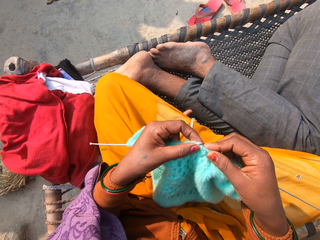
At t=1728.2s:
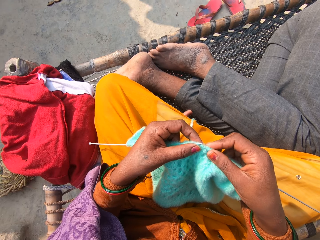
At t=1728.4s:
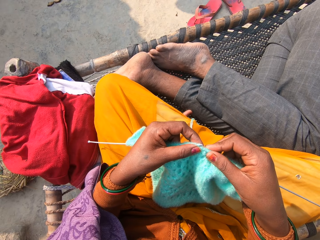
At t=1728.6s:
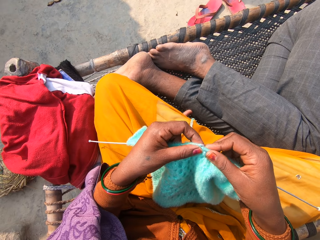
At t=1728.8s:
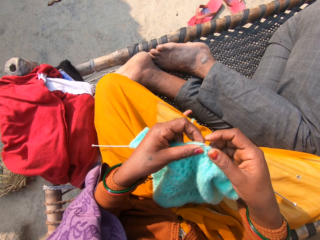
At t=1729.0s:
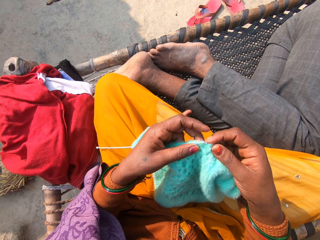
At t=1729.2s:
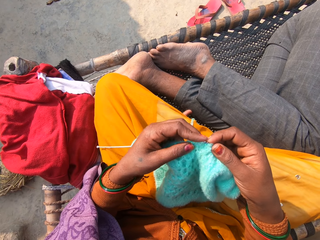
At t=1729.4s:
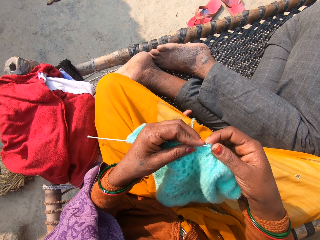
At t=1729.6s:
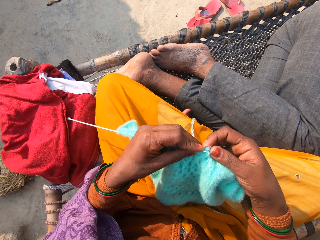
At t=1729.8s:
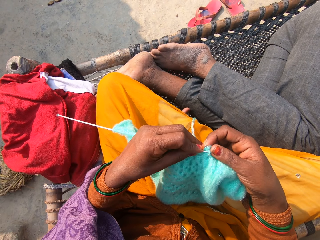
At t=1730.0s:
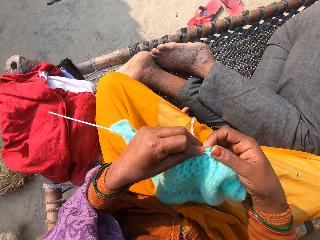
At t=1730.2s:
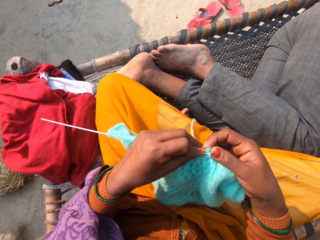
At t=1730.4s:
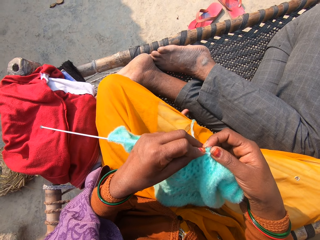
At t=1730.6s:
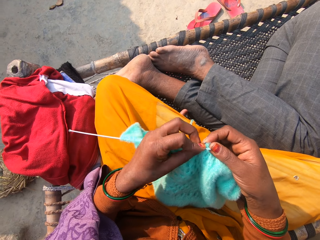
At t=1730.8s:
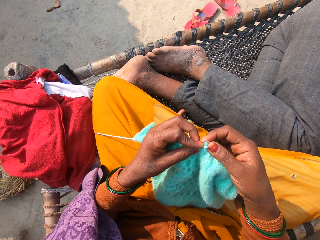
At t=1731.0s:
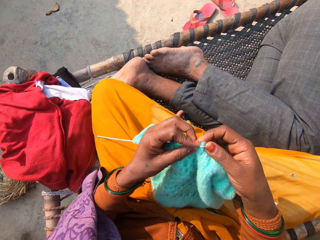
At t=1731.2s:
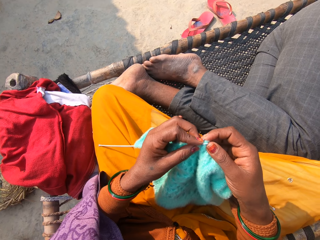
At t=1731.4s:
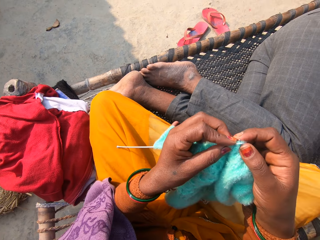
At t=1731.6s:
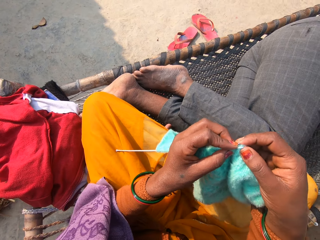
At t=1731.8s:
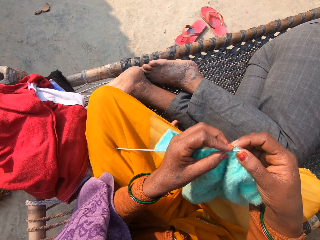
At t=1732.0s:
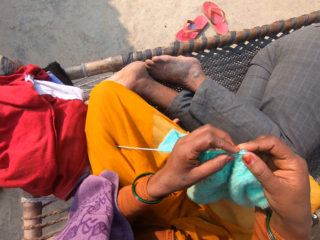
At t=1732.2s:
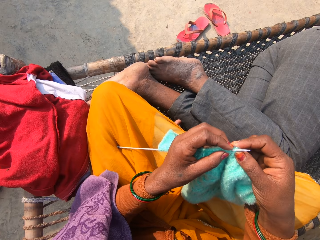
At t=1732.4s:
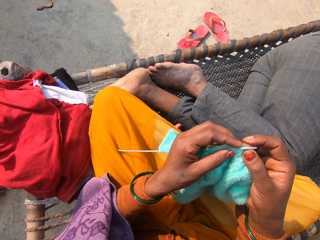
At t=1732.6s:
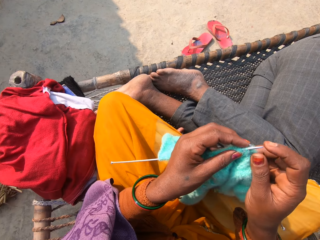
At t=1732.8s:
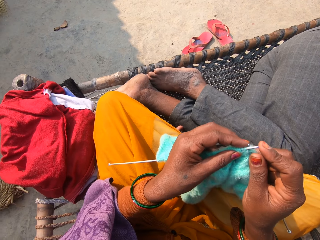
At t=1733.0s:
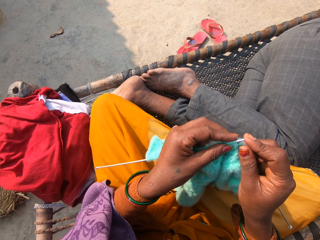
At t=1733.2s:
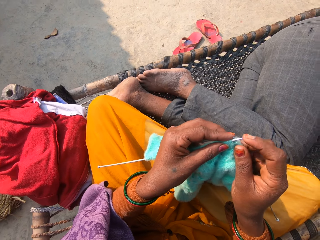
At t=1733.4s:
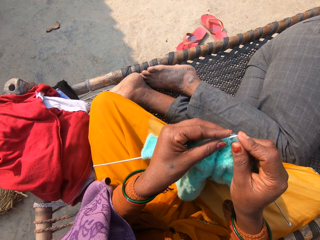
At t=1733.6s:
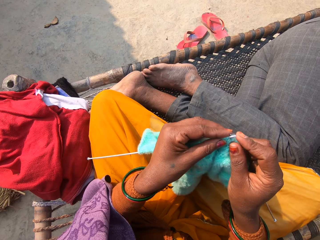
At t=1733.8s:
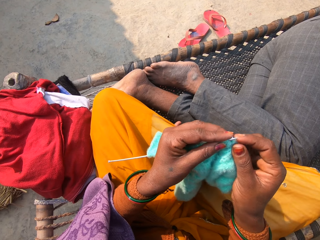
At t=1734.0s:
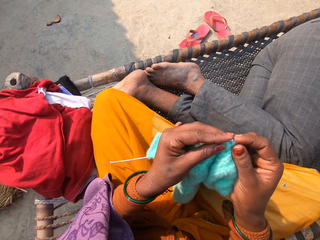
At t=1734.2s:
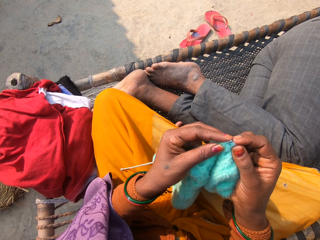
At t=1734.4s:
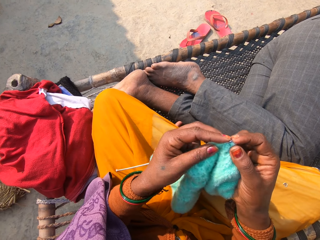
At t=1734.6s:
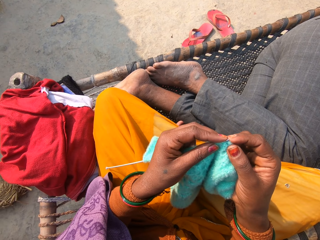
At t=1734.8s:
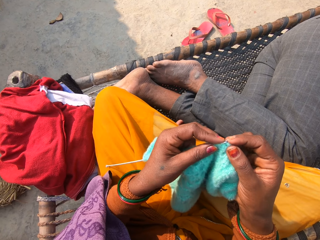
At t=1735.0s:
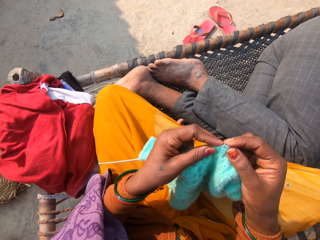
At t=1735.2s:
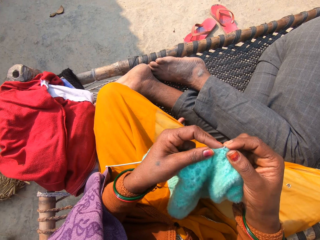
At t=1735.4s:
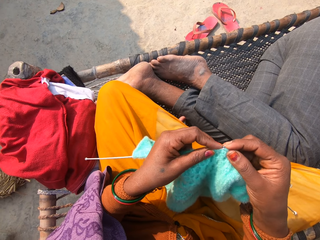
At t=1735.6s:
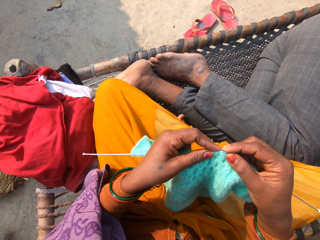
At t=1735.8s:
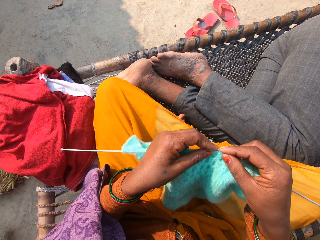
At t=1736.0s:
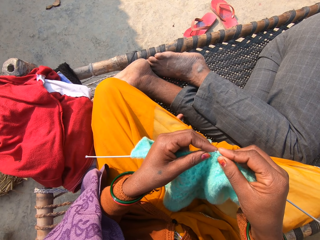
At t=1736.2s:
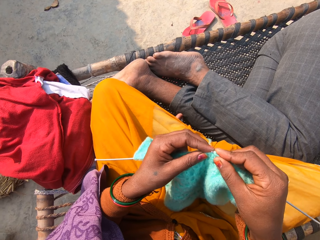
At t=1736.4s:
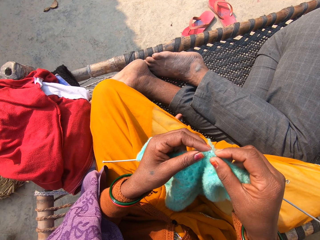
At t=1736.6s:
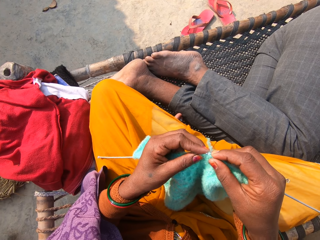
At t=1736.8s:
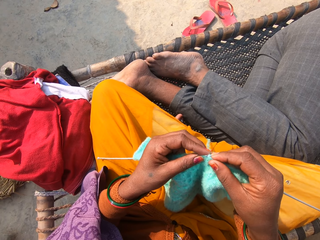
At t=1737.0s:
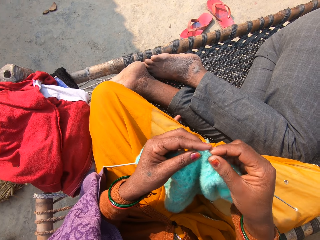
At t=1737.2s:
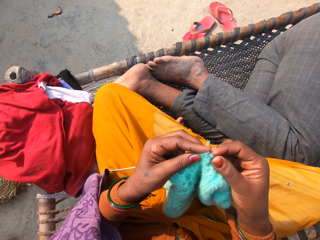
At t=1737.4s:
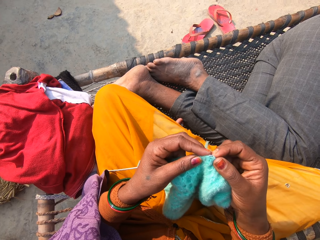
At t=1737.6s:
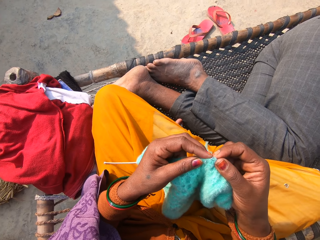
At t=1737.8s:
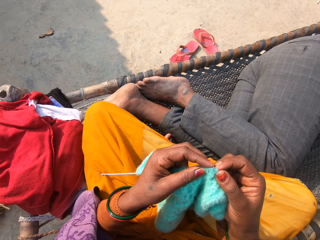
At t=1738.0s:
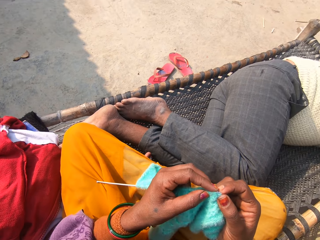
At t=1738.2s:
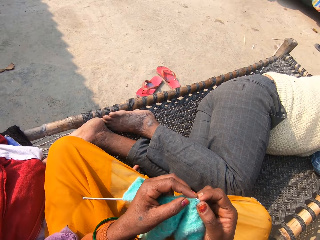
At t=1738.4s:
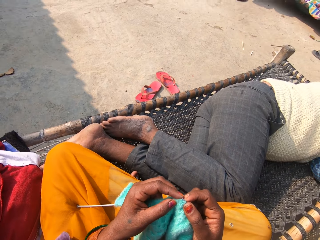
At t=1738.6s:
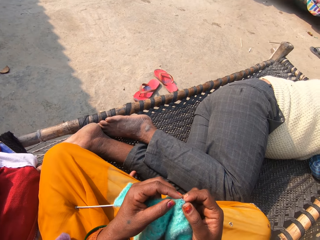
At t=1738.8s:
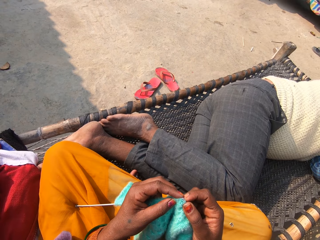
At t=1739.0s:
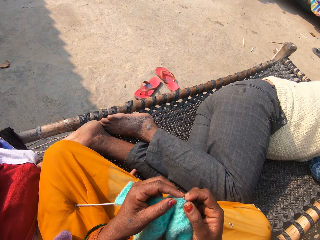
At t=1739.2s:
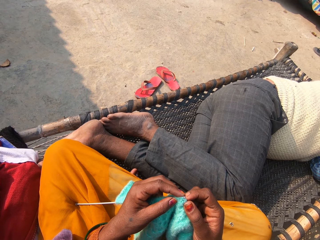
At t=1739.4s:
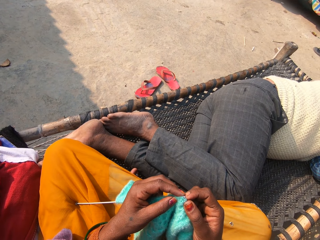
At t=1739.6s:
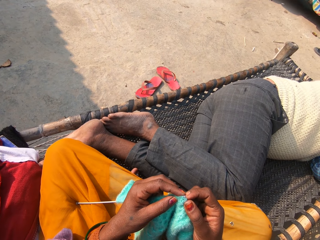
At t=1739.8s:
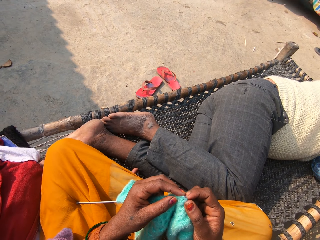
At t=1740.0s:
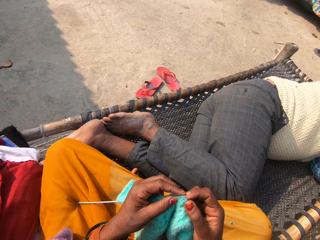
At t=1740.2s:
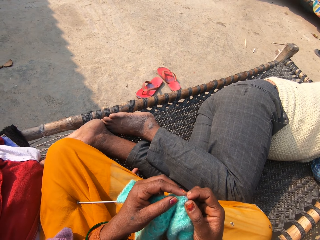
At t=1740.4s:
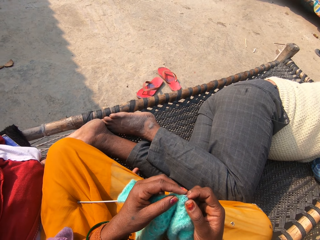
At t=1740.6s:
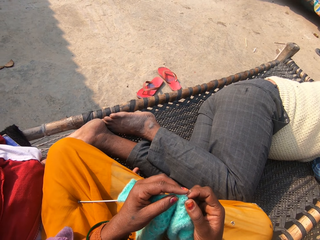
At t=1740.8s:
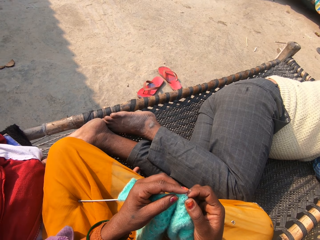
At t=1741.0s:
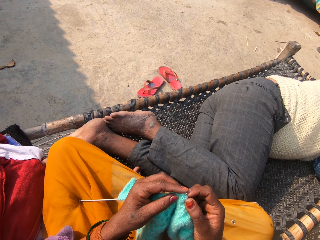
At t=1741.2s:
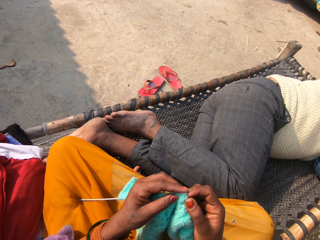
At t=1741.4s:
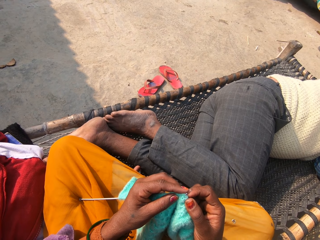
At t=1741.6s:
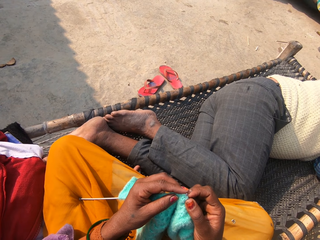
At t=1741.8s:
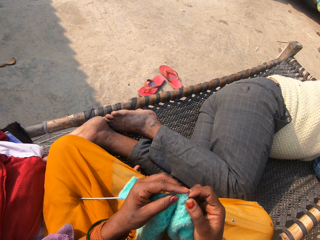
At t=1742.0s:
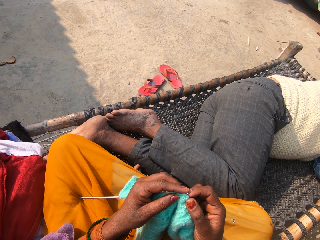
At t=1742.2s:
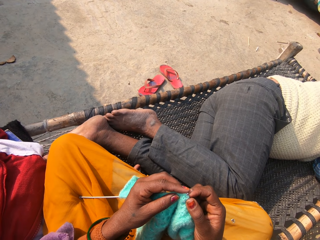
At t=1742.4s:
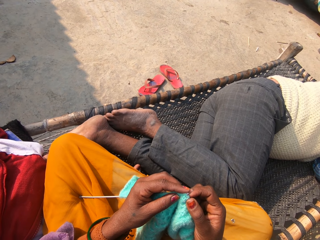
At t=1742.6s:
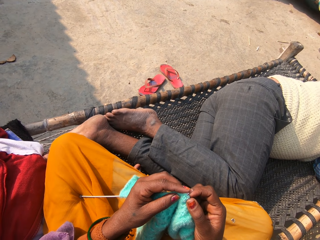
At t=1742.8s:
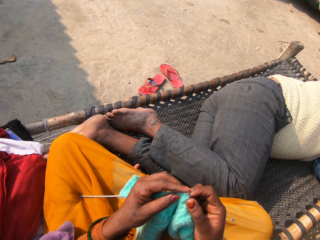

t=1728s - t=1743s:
The camera wearer adjusts the fabric. They stop knitting.

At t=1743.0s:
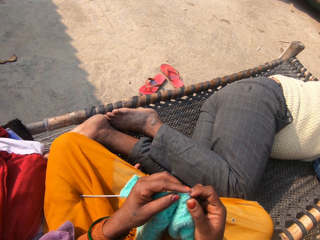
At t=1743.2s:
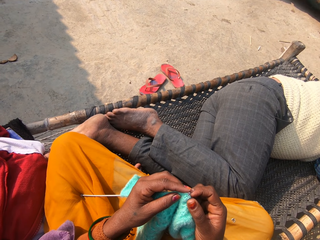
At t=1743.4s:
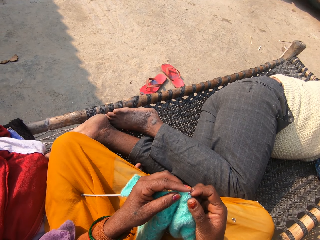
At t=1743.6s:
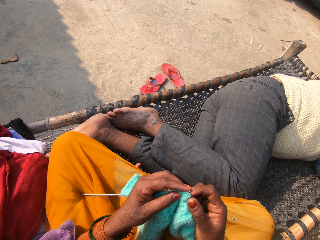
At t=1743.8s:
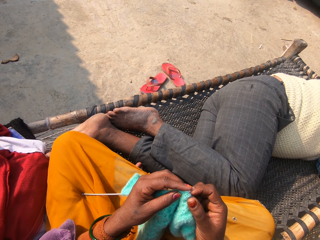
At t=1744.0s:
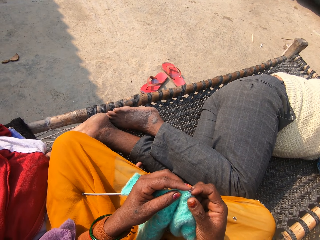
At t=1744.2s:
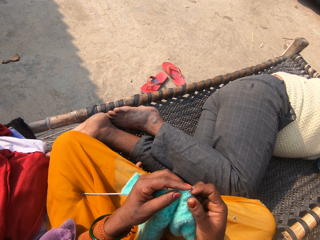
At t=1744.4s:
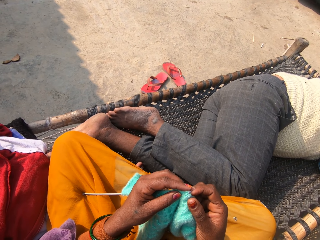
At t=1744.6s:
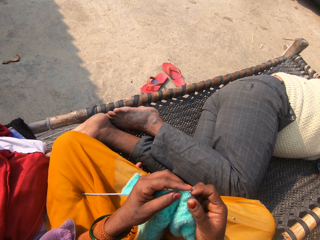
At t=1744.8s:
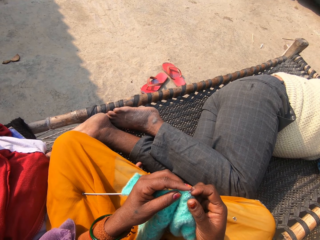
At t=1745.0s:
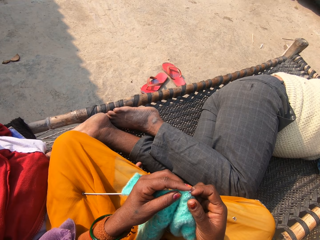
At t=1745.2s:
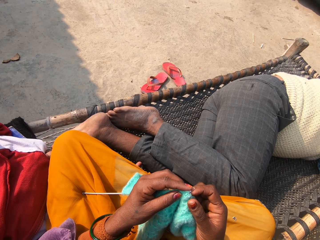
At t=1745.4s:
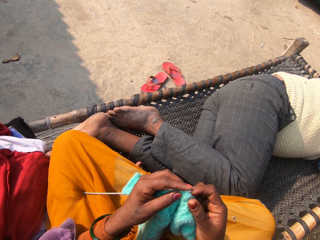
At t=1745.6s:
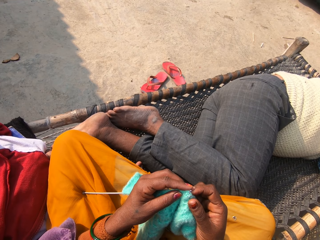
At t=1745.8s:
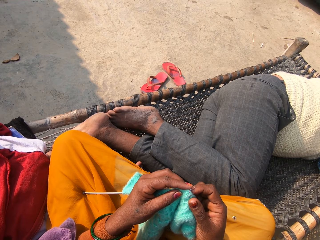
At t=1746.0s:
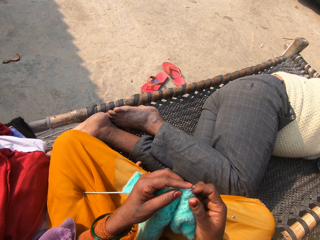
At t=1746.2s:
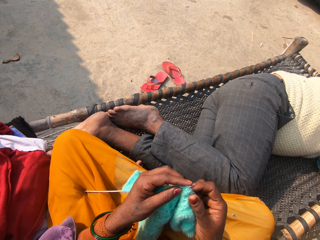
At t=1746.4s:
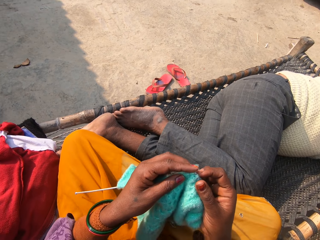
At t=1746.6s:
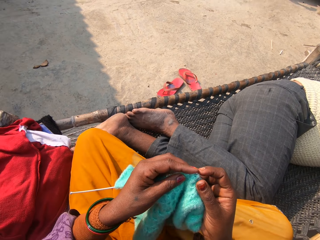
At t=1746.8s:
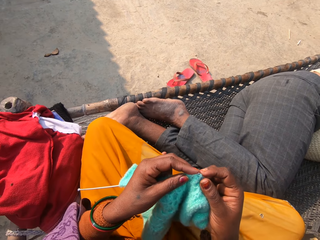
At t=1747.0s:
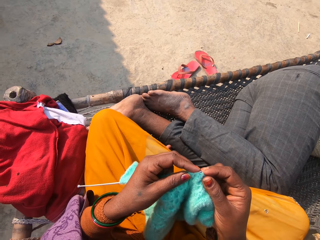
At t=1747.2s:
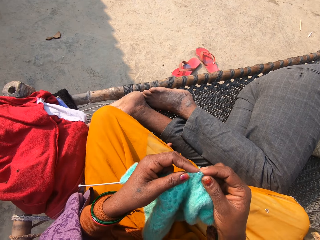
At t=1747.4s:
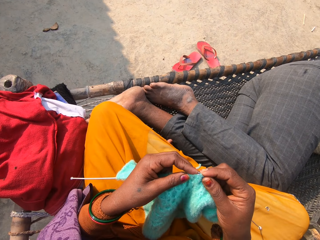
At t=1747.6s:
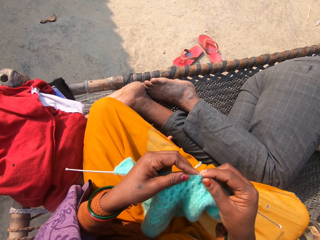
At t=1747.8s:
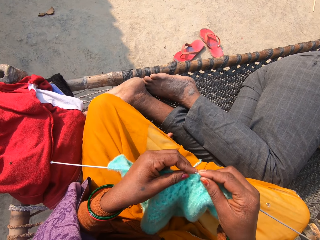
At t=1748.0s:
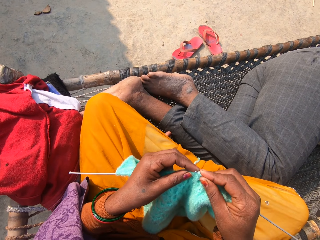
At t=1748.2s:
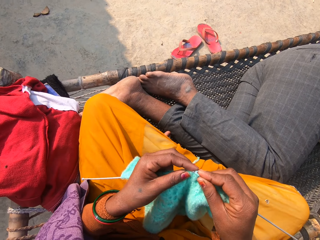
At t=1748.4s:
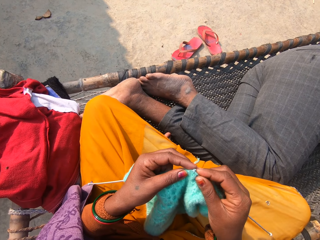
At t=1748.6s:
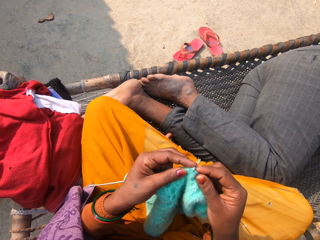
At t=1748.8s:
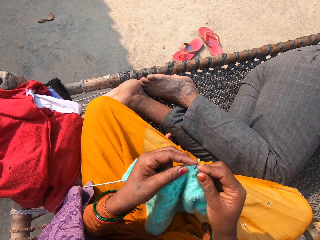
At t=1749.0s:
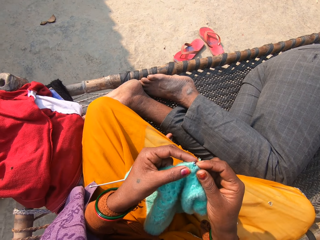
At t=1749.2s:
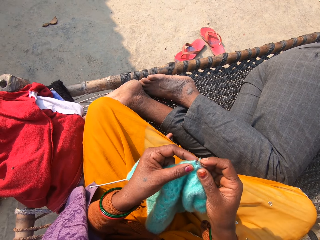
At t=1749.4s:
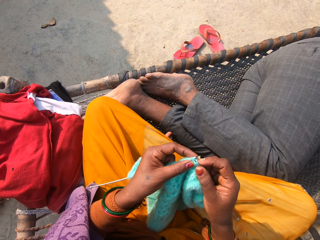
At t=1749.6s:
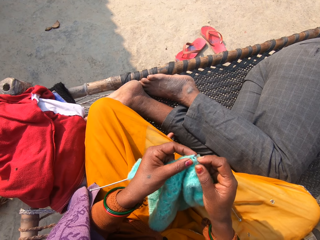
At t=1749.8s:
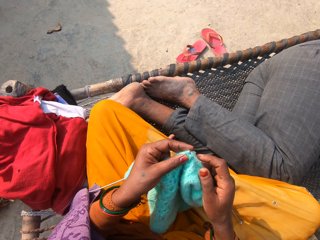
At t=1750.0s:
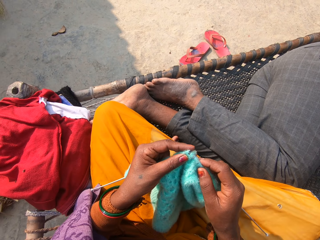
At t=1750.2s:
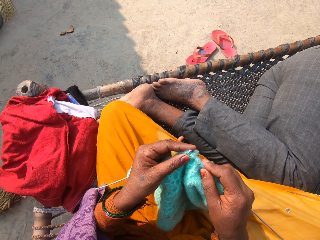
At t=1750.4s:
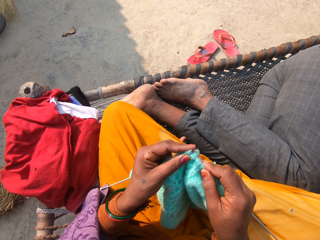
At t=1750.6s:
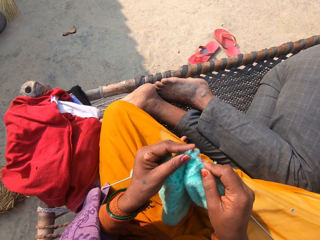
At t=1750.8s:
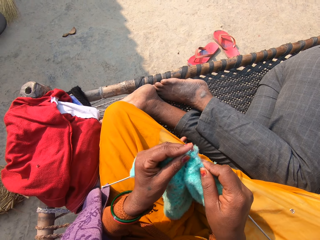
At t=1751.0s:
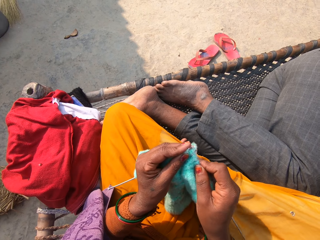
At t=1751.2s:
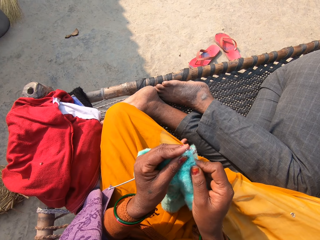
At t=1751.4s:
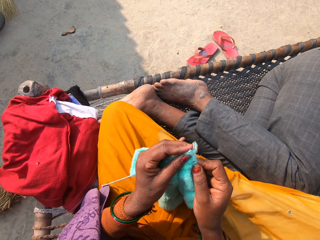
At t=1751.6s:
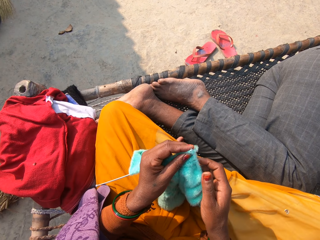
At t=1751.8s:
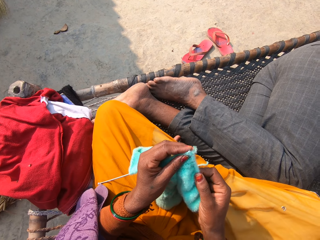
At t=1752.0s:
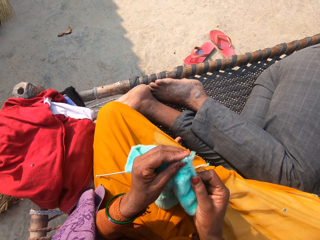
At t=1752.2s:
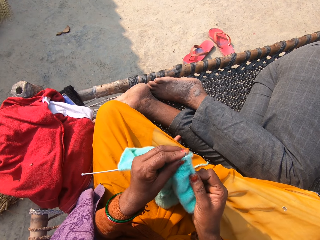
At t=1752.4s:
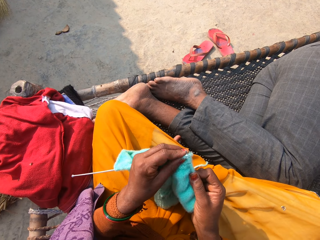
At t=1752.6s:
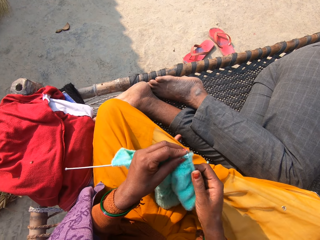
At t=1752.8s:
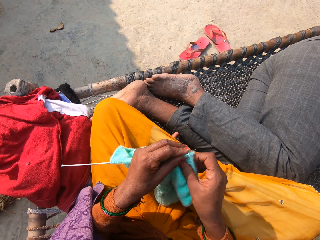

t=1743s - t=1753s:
The camera wearer knits the shawl.
